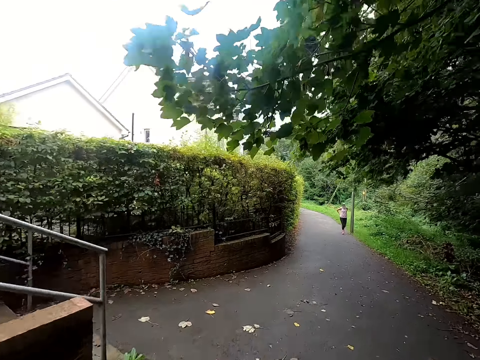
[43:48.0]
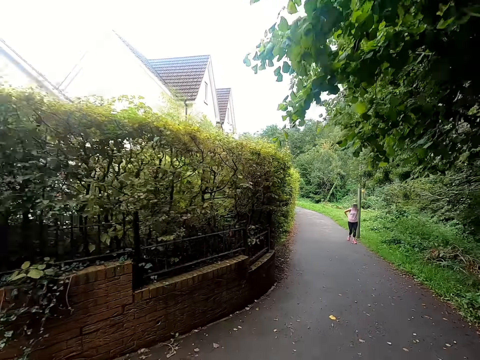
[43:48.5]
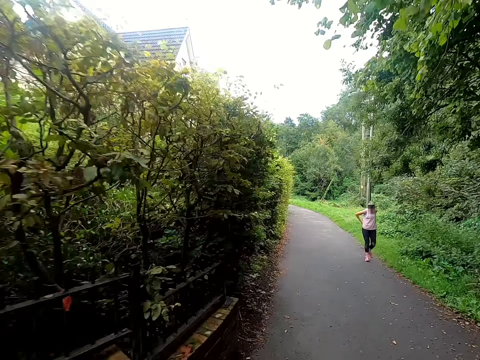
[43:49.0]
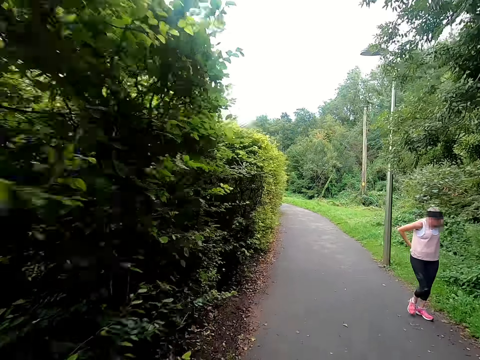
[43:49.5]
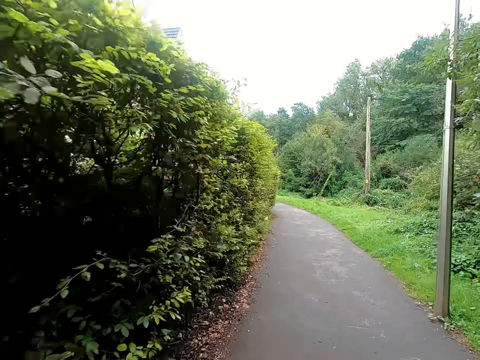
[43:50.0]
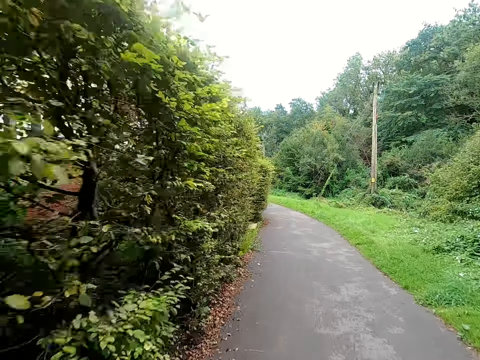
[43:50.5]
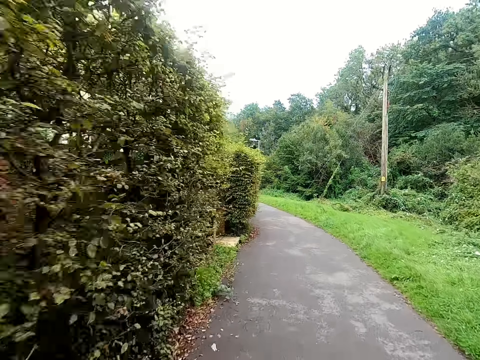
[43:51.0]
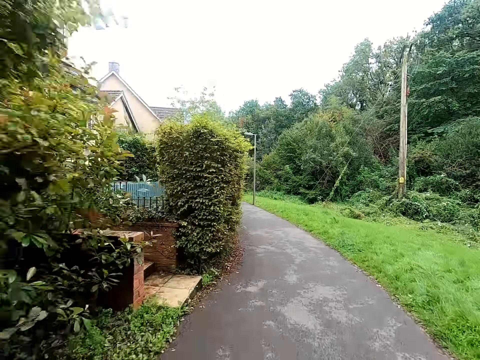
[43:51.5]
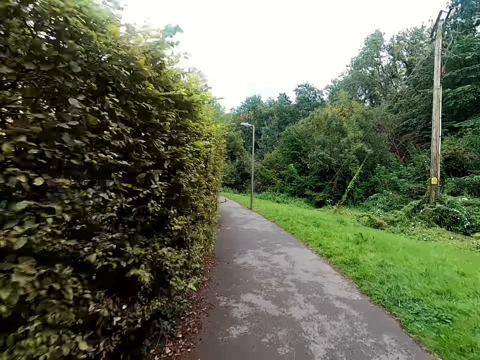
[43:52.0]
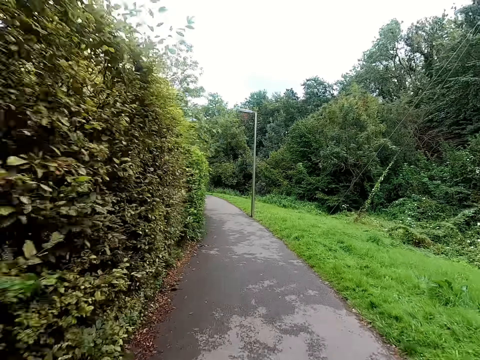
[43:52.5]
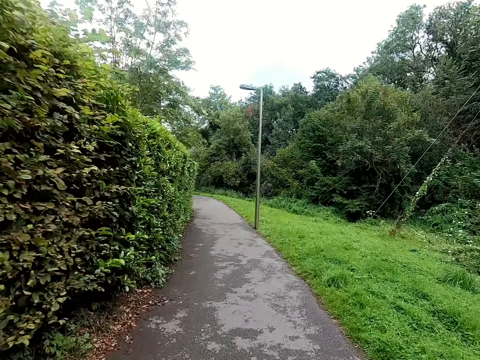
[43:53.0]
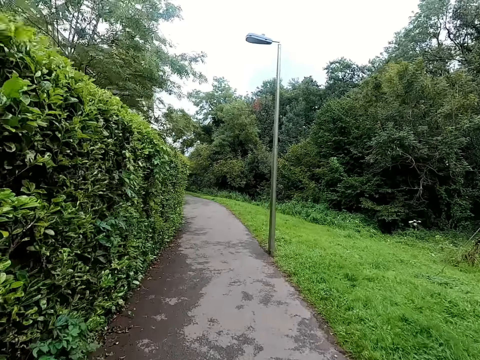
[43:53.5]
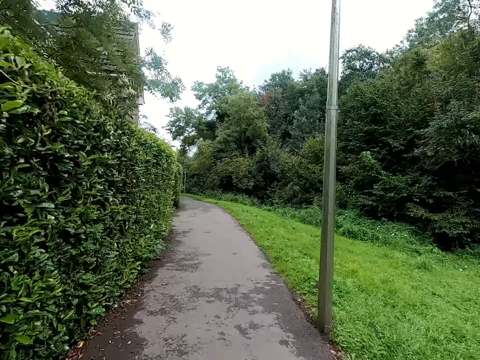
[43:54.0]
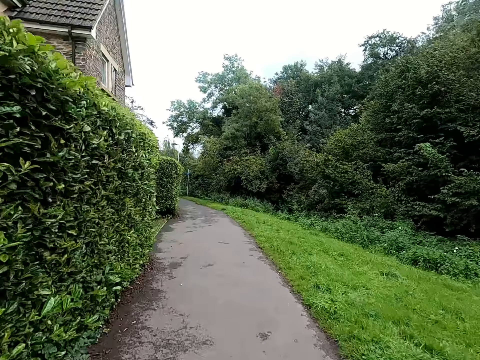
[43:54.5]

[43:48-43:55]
The camera wearer rides past a woman on the bicycle on the road.

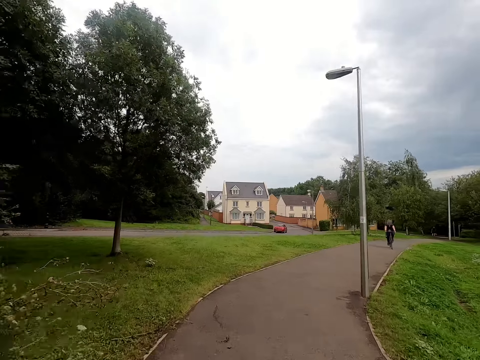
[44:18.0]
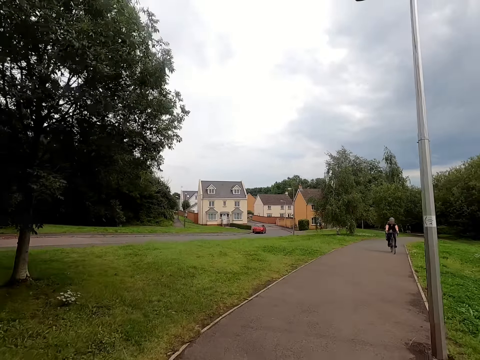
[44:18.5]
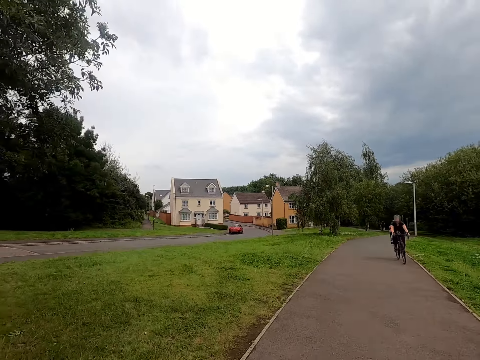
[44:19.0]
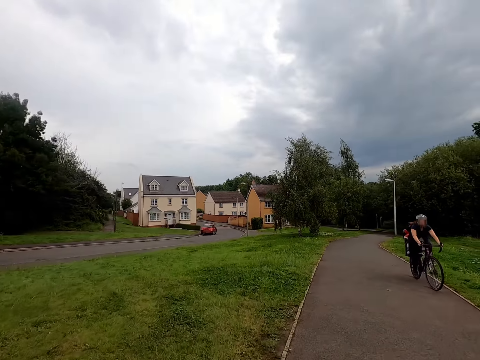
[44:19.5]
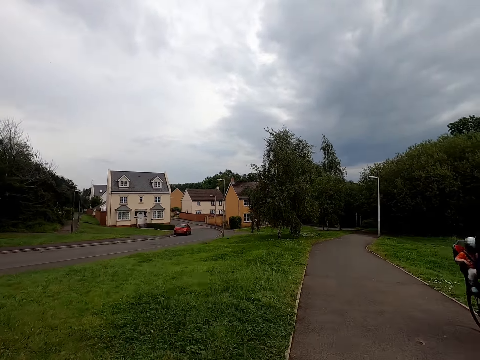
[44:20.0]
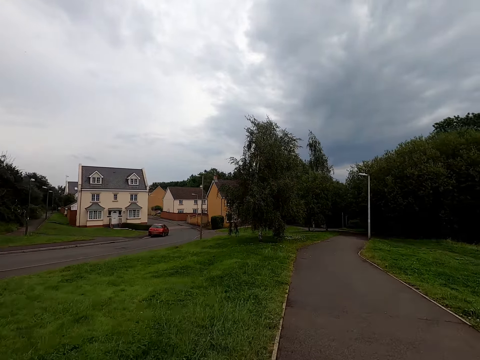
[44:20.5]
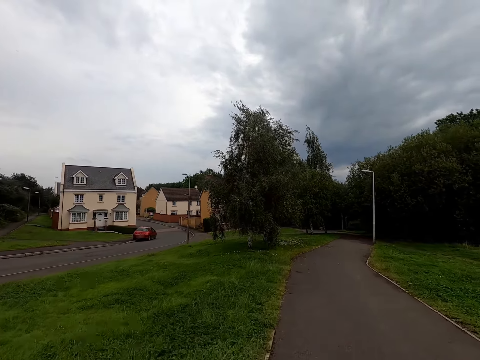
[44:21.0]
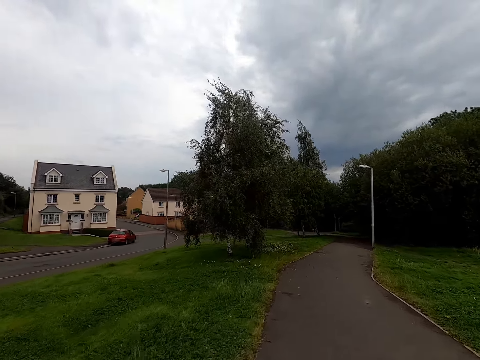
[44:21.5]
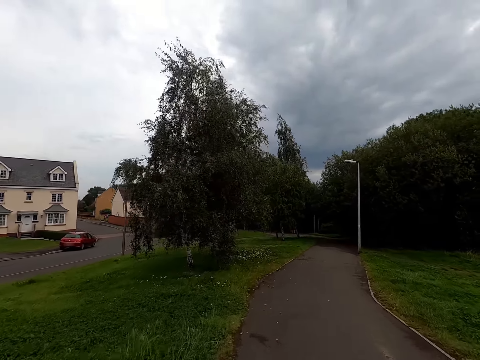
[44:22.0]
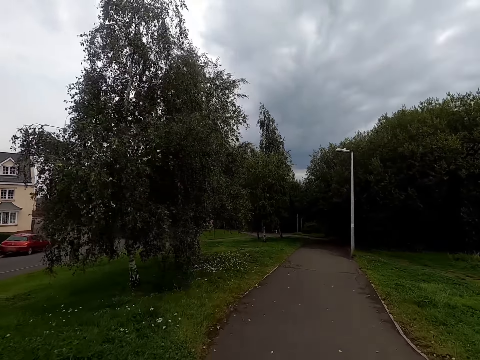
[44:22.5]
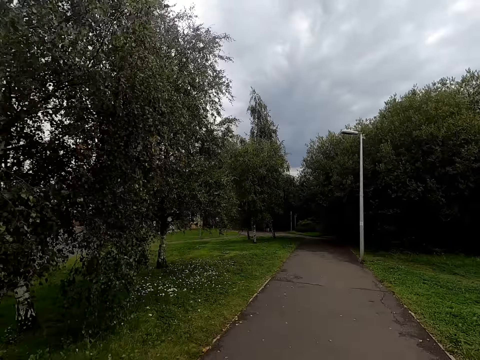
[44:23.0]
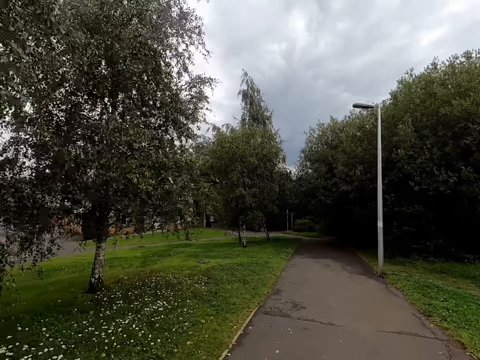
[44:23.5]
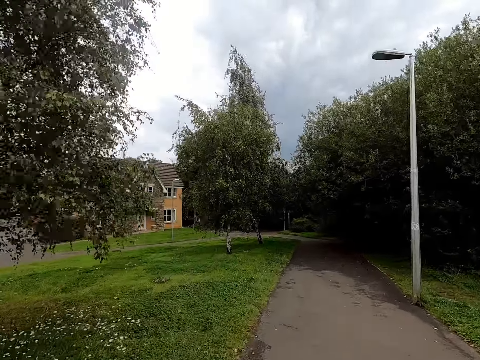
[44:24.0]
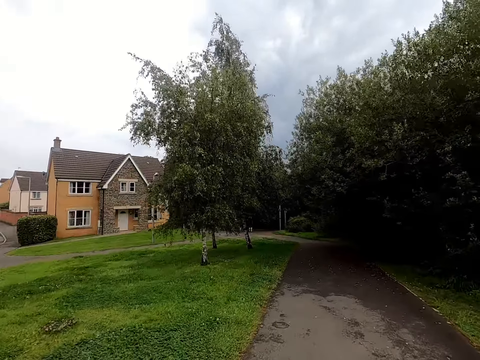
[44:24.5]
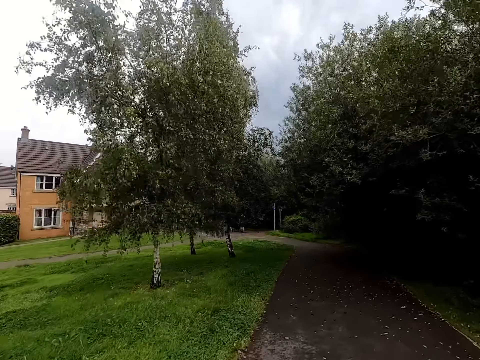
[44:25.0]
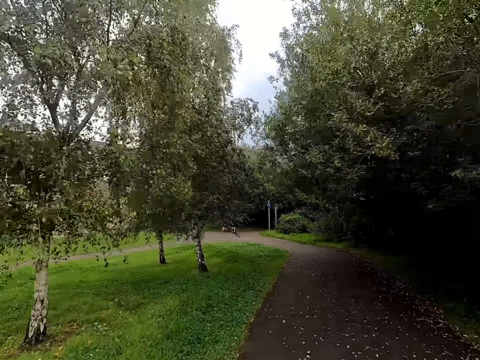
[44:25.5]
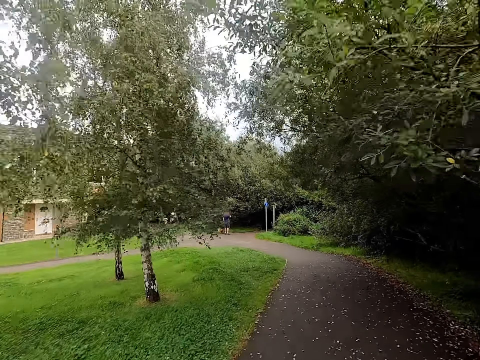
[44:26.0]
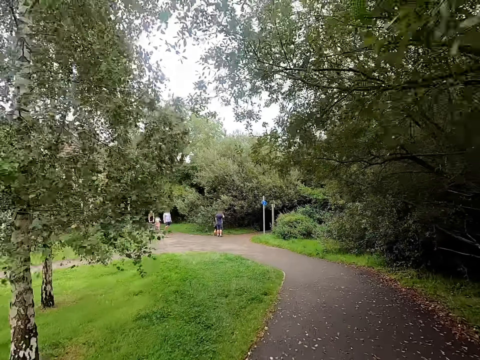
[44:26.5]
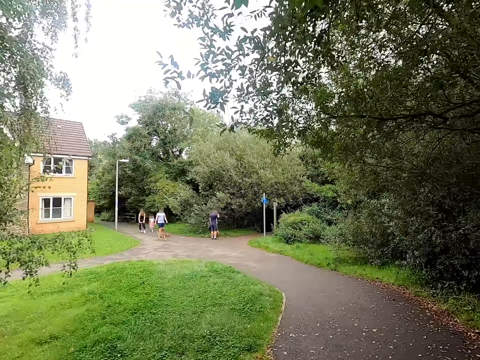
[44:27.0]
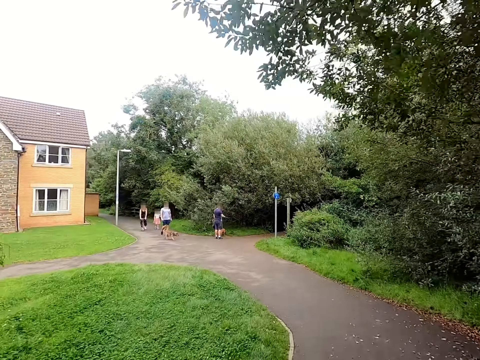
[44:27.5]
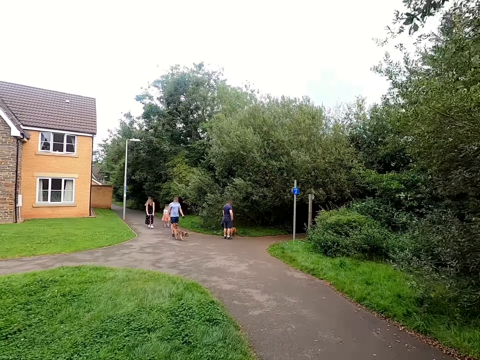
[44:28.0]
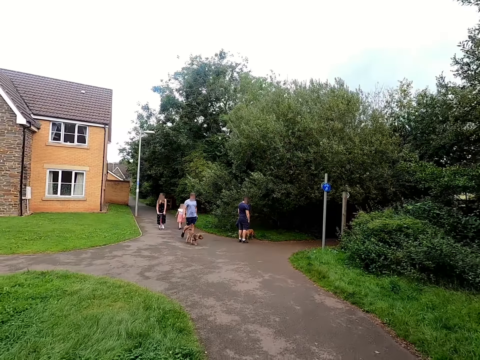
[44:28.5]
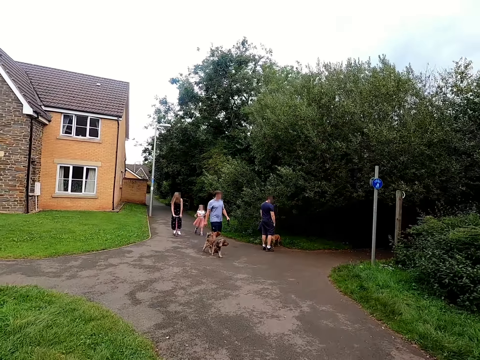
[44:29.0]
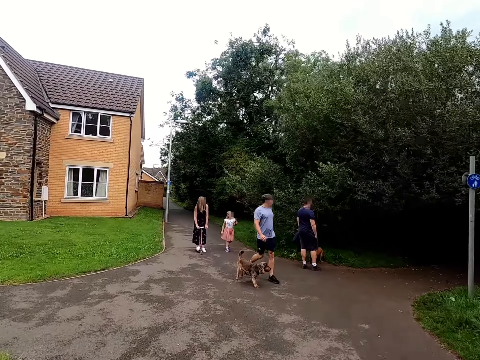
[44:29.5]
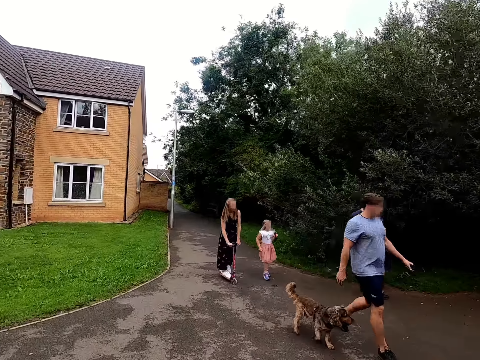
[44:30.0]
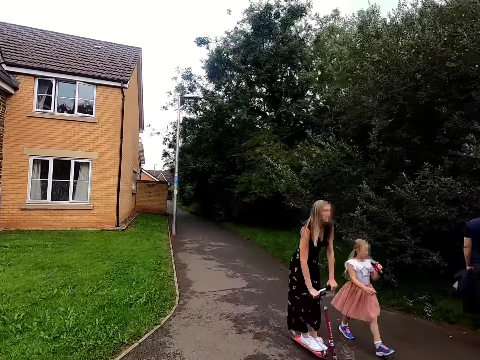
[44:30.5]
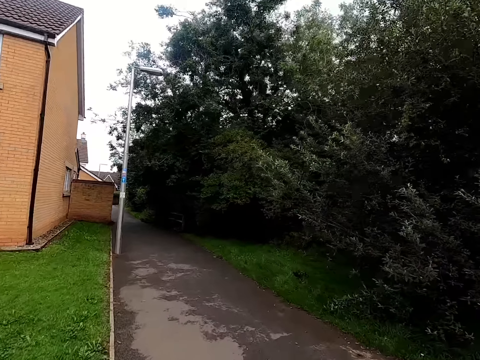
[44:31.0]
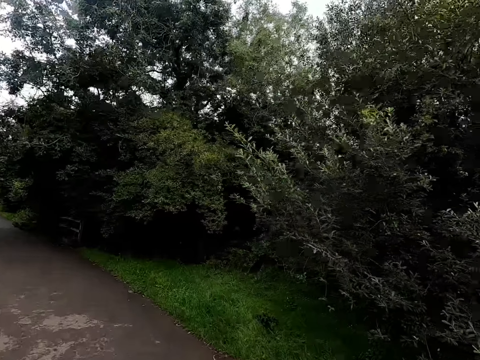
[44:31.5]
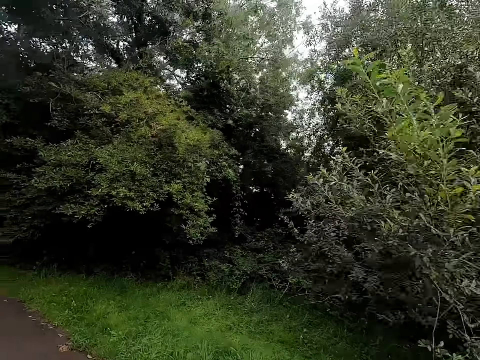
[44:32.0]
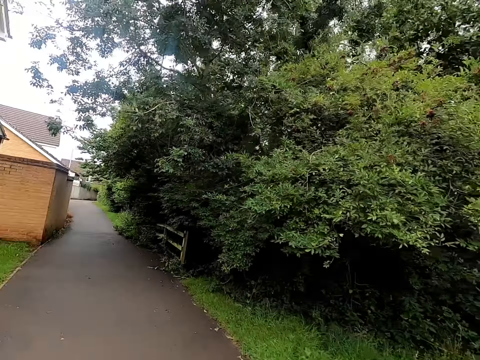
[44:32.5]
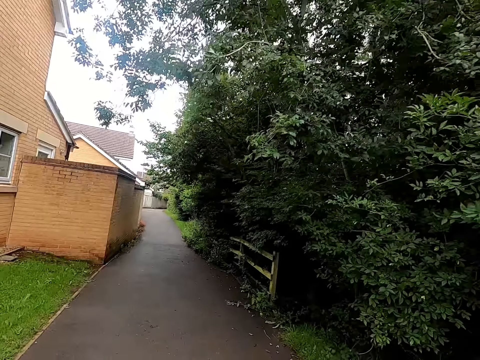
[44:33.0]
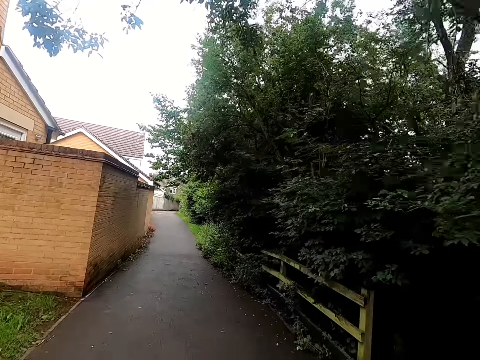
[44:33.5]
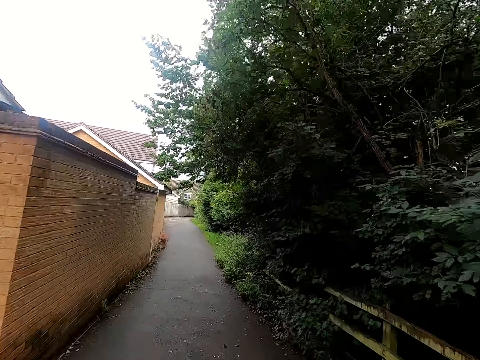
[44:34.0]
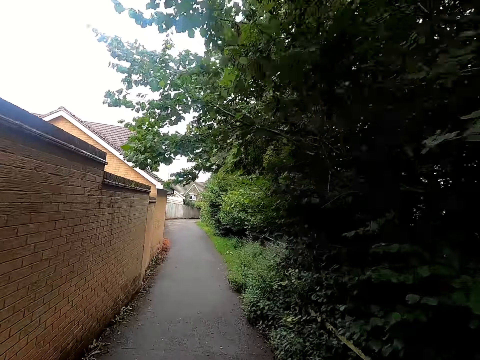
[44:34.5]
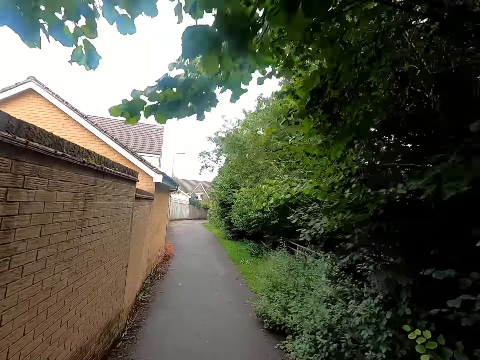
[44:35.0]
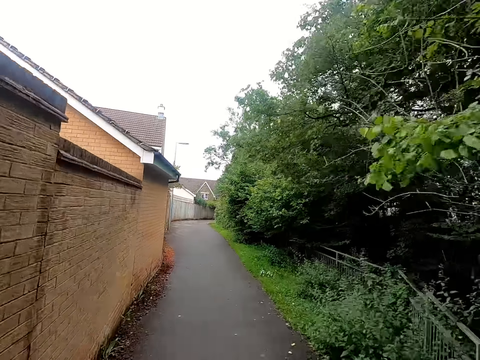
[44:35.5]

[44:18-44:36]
The camera wearer rides past a man on a bicycle on the road. They ride past a group of people and a dog on the bicycle on the road.
